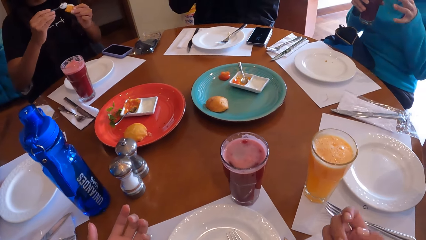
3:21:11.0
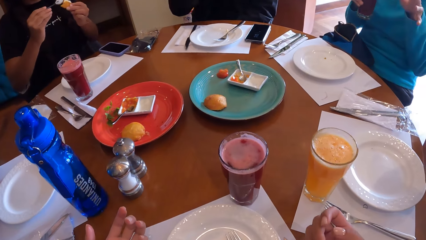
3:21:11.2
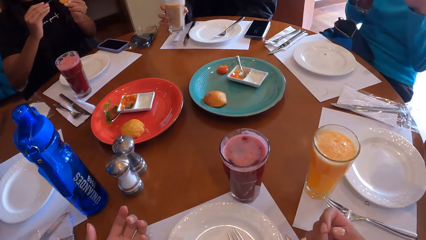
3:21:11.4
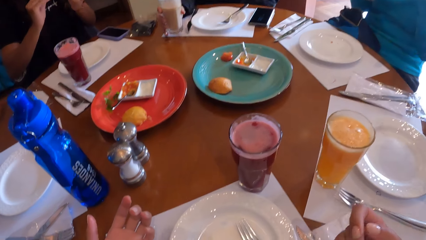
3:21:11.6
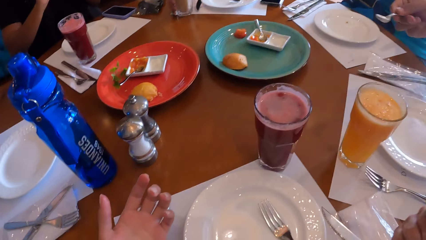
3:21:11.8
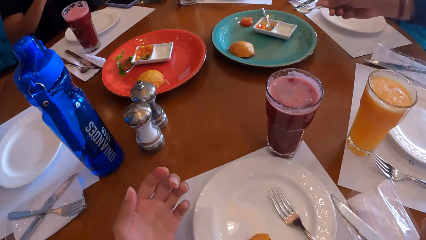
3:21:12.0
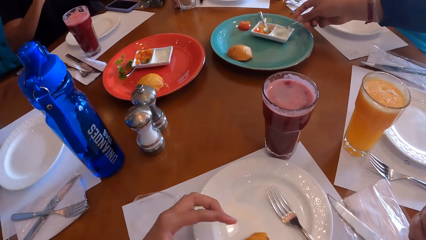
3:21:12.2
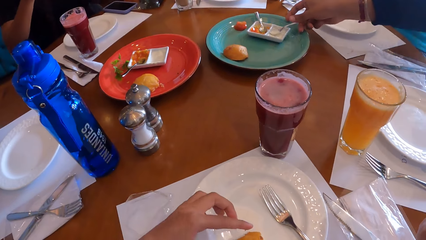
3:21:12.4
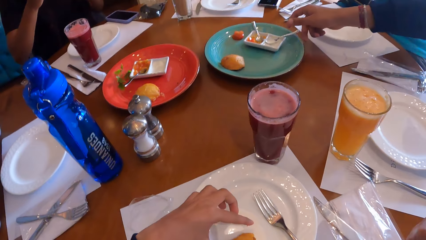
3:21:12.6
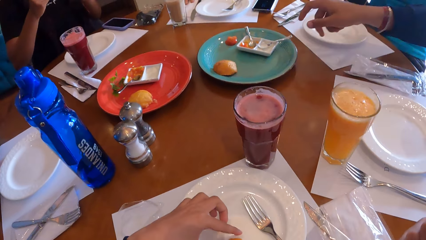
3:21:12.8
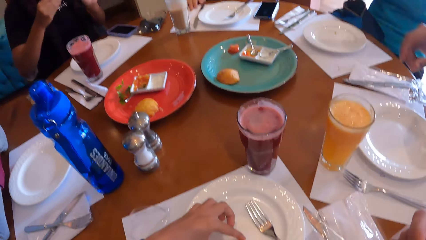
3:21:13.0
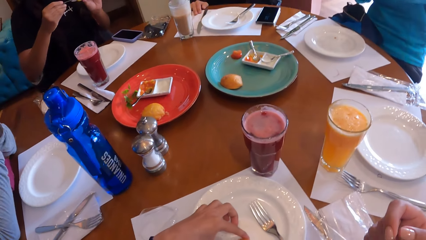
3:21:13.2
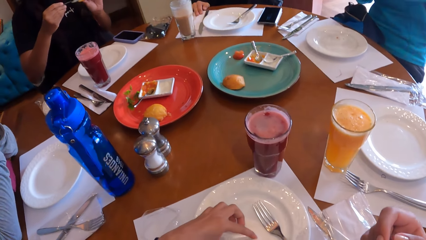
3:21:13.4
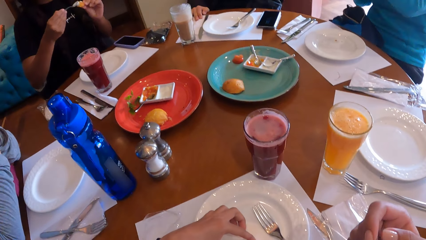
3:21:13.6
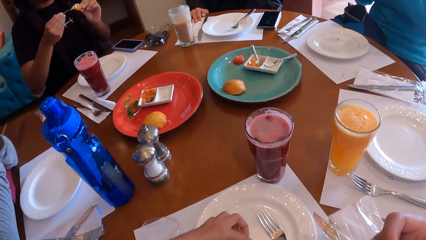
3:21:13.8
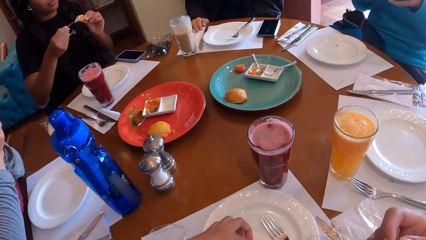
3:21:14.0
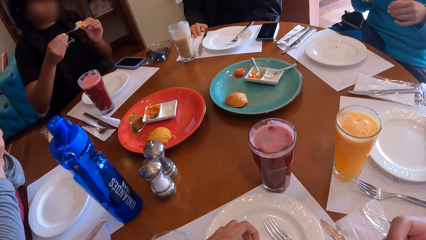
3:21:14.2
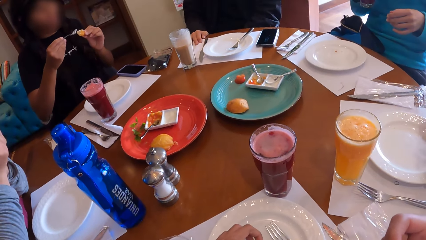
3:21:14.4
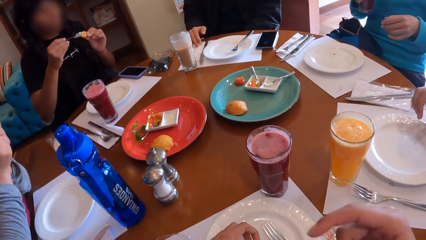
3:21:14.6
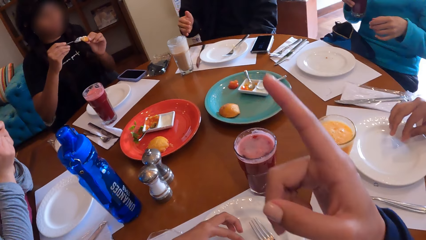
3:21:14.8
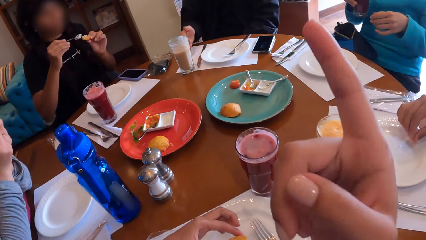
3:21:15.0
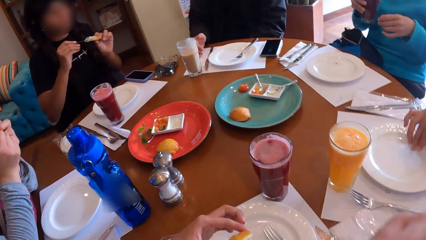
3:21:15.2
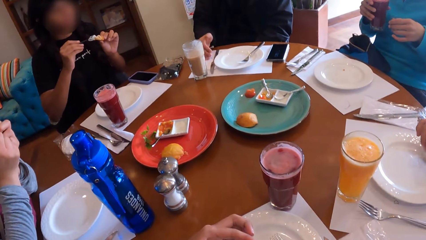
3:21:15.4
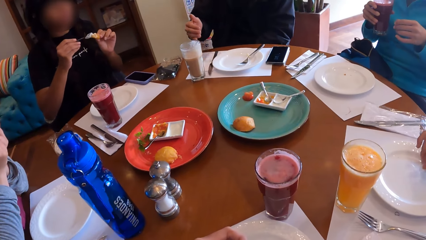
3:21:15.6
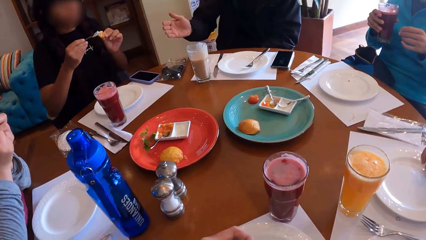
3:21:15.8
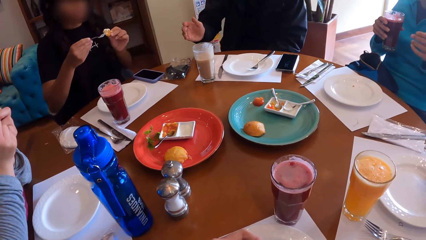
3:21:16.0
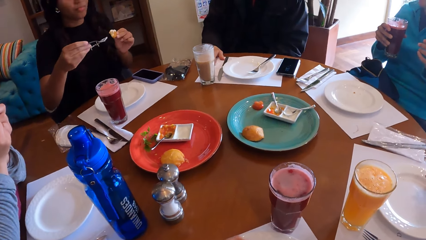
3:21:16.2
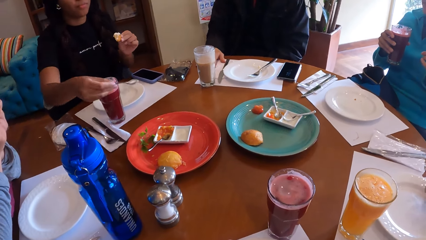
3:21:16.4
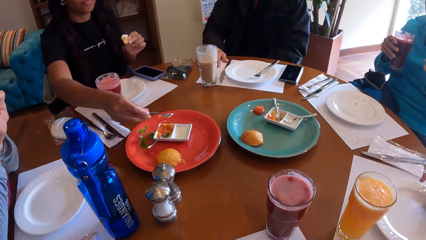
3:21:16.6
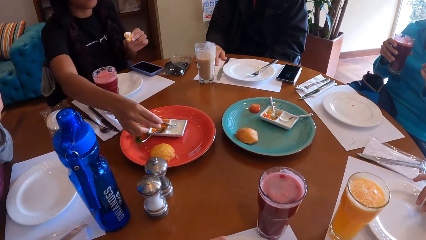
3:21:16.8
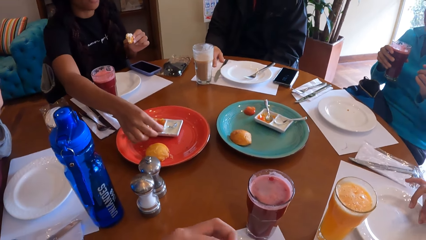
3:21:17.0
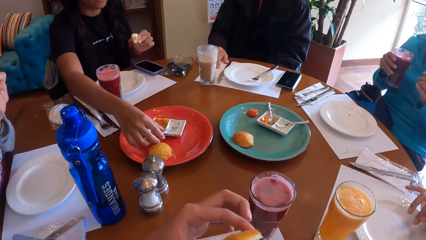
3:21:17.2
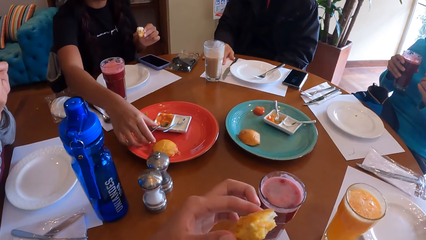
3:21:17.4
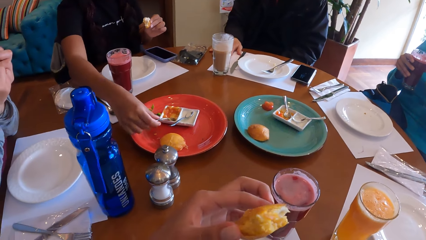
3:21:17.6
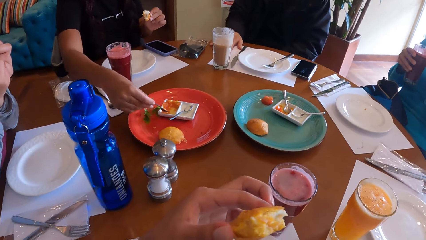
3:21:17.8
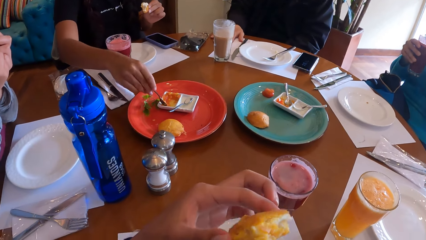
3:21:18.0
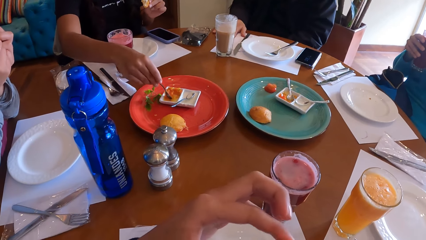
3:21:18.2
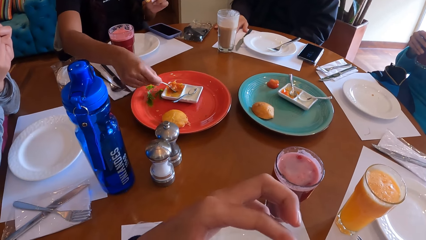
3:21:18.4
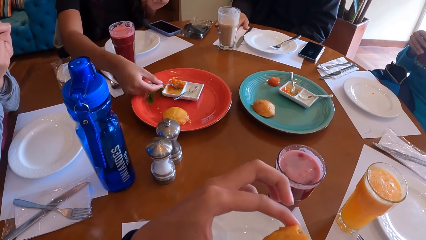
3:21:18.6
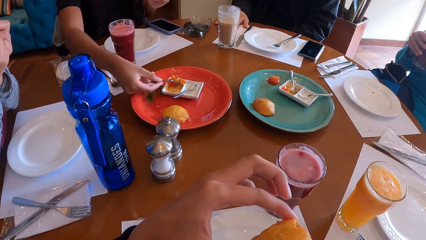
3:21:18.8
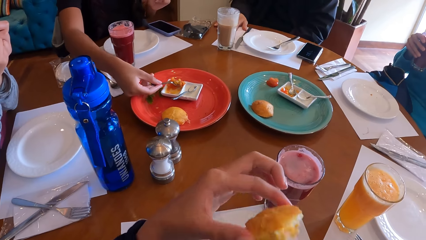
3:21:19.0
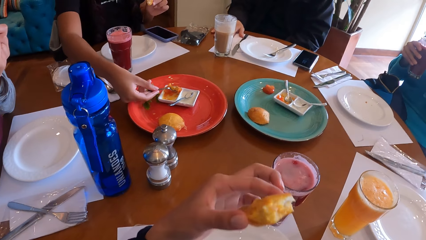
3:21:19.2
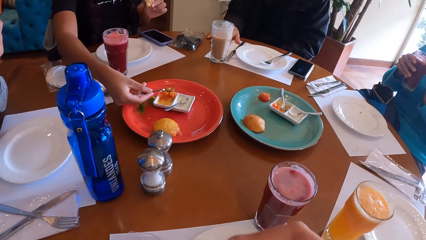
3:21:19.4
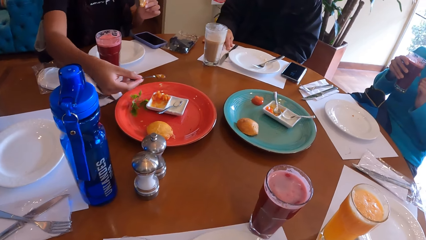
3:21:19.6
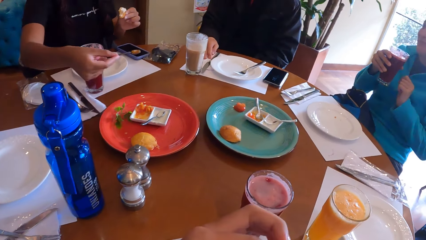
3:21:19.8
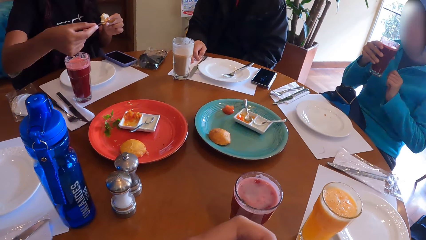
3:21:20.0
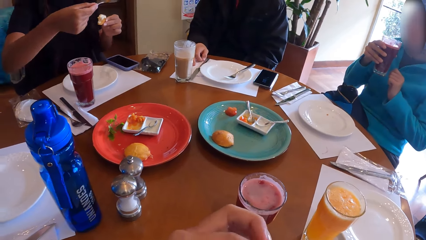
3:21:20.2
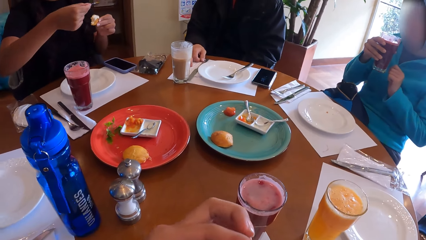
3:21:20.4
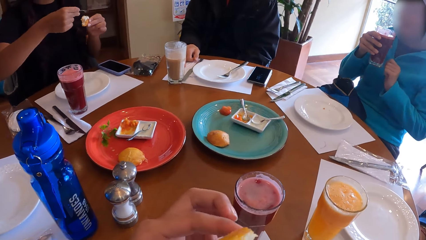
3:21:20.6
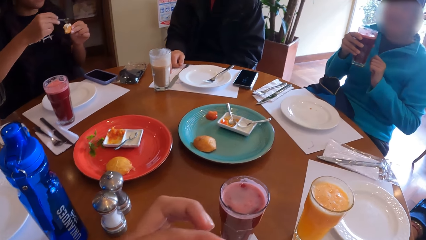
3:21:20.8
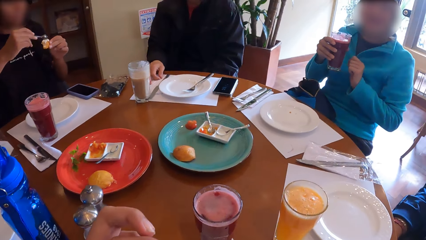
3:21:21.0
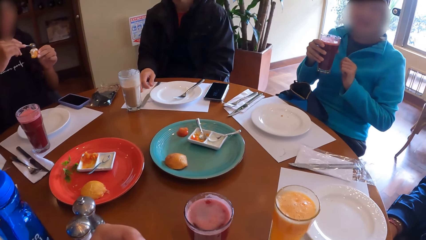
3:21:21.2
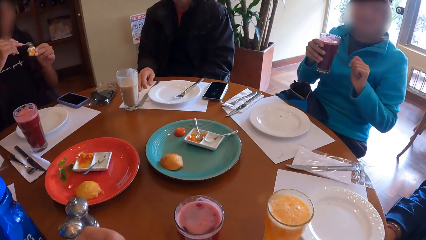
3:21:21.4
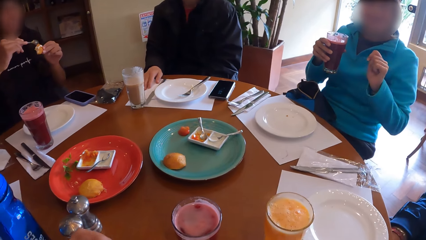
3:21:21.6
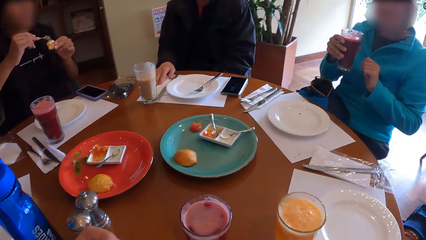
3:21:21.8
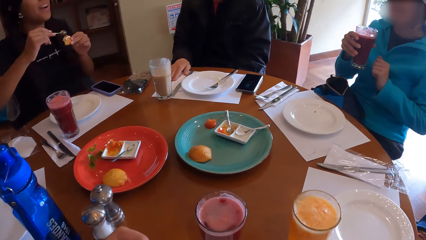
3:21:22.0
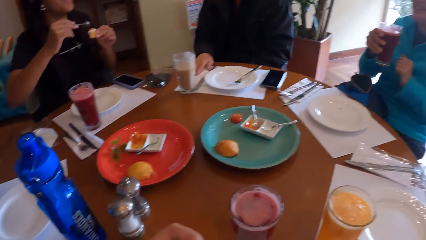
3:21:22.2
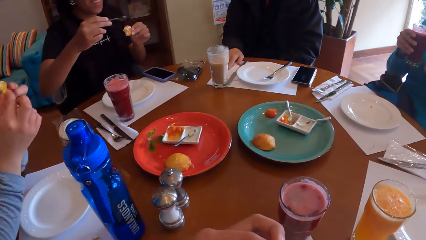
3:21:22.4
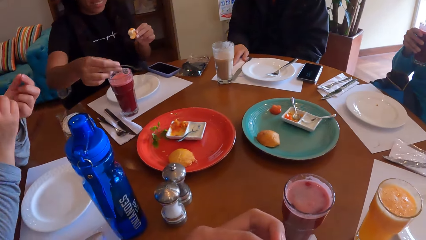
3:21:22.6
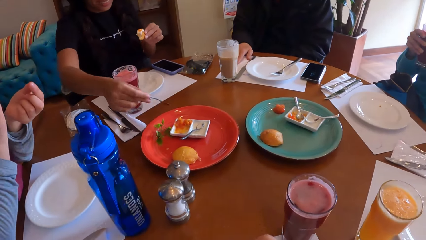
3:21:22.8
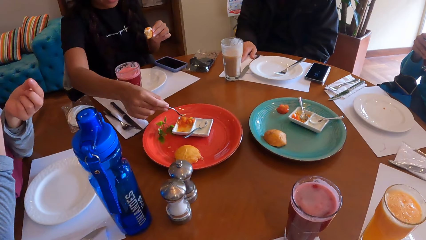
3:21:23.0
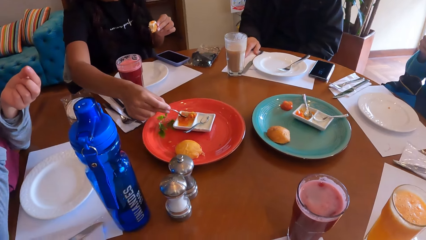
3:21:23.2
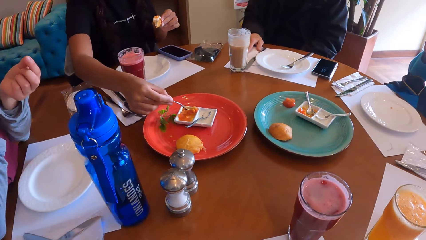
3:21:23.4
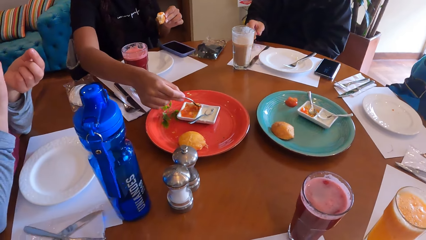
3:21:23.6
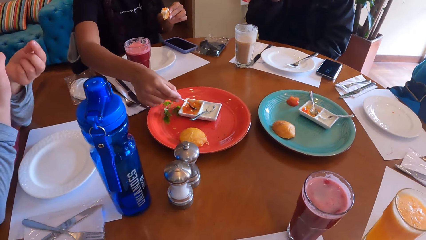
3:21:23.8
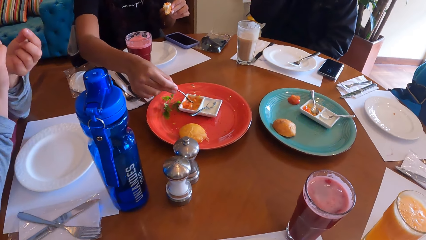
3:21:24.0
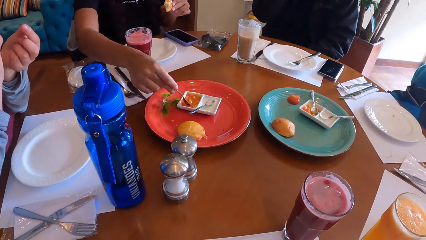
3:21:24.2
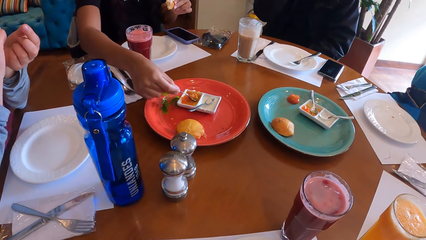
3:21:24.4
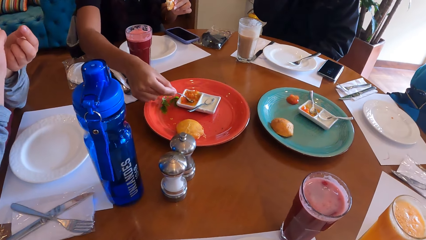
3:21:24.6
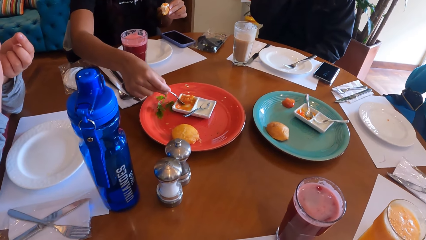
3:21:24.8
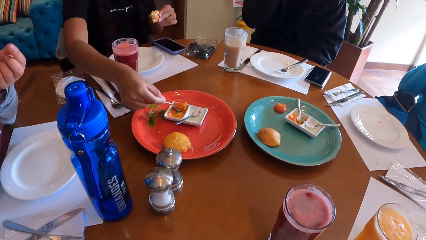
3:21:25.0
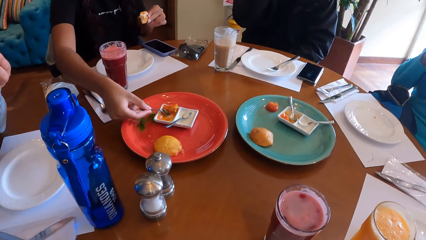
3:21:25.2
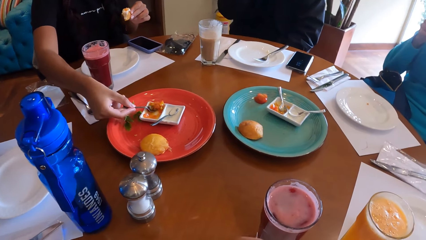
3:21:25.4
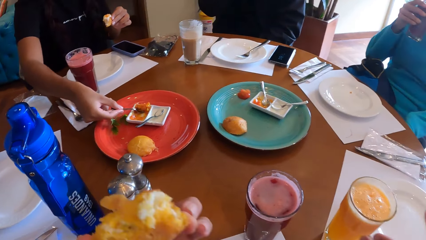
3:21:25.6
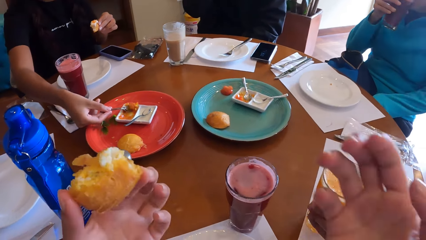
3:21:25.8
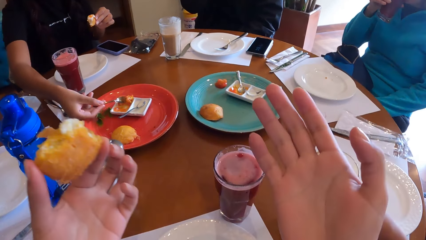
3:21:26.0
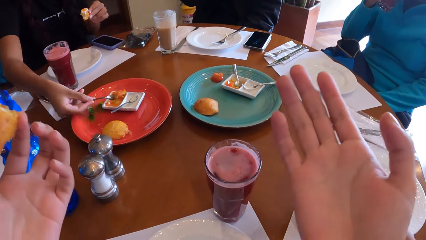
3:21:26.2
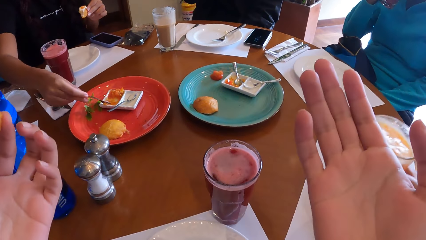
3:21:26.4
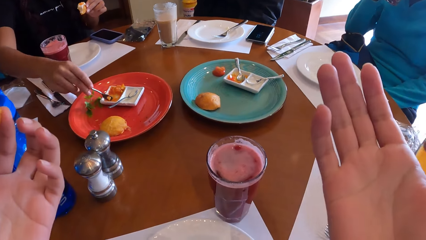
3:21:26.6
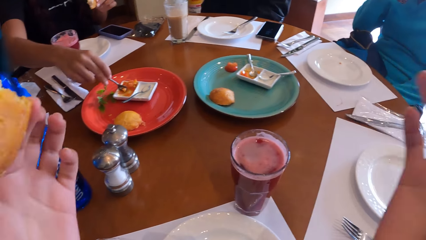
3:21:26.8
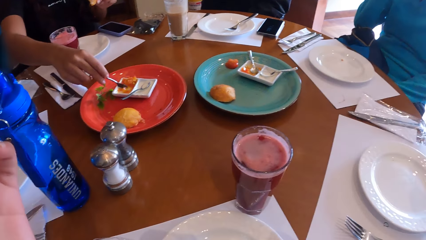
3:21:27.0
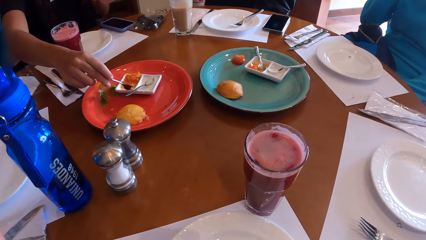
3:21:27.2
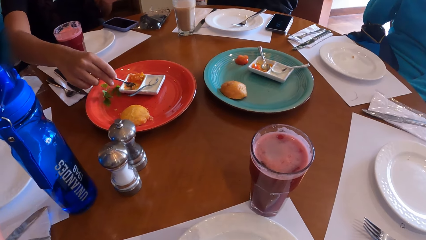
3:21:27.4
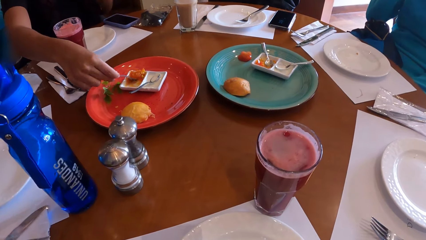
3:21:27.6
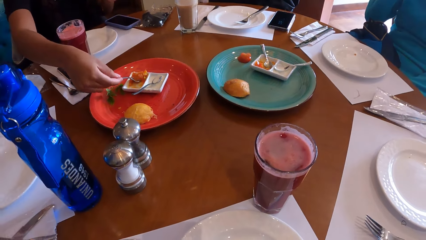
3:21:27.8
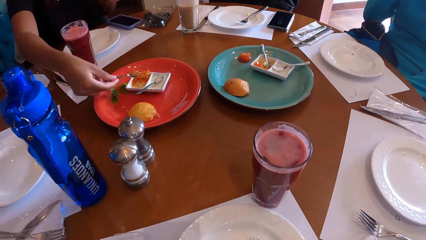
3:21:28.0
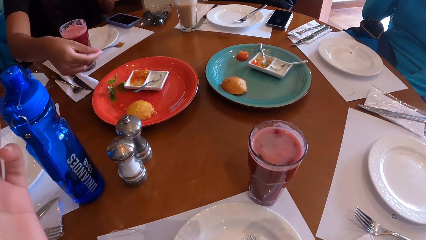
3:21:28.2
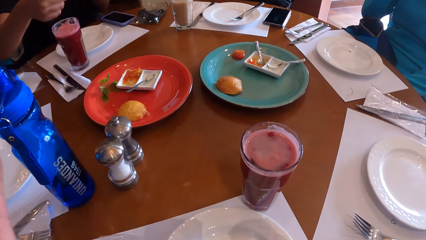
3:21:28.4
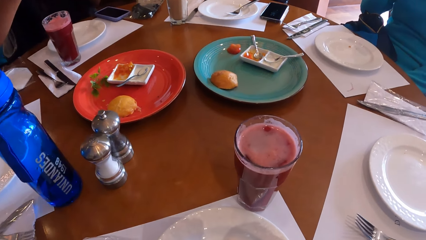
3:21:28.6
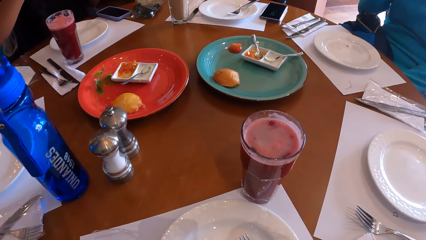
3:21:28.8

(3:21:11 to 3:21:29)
A man drops the cup on the table with his right hand. Another man drops the spoon in the dessert plate with his right hand. A woman puts down a glass. The camera wearer moves a hand. The other man touches the plate with his right hand. The camera wearer picks the snack from the plate with her left hand. She moves a hand. Another woman puts the cream on the snack in her left hand with the spoon in her right hand. The other man moves a hand. Another woman moves a hand. The woman with the cream drops the spoon in the dessert plate with her right hand, picks the spoon from the dessert plate with her right hand. The camera wearer holds a pastry. The woman with the cream takes sauce from the dessert plate with the spoon in her right hand. The camera wearer eats the snack in her left hand. The woman with the cream puts the sauce on the snack in her left hand with the spoon in her right hand, takes sauce from the dessert plate with the spoon in her right hand, and moves something with a spoon. Another woman drinks from the cup with her right hand. The camera wearer moves hands.
